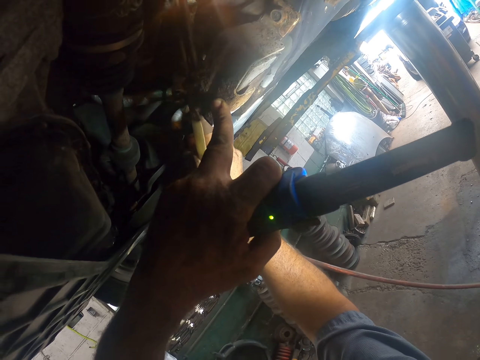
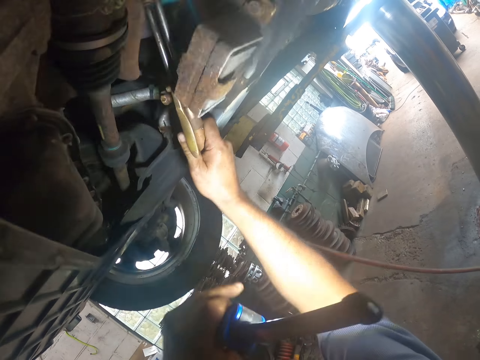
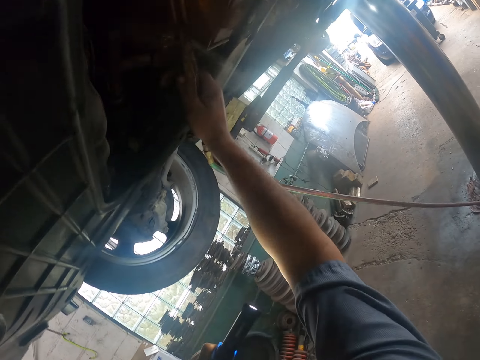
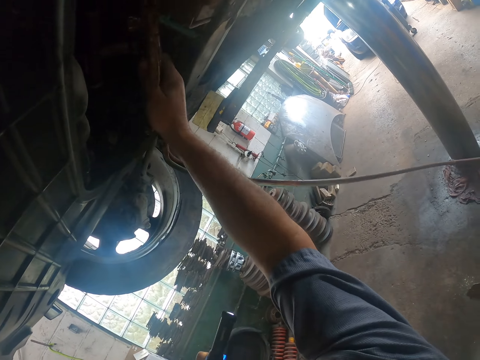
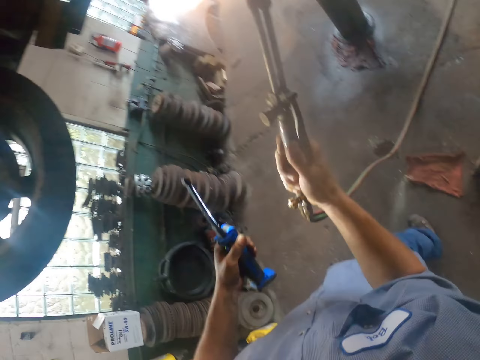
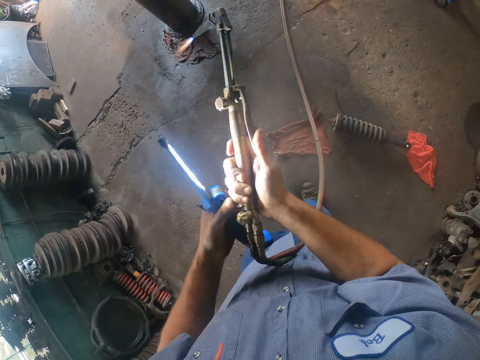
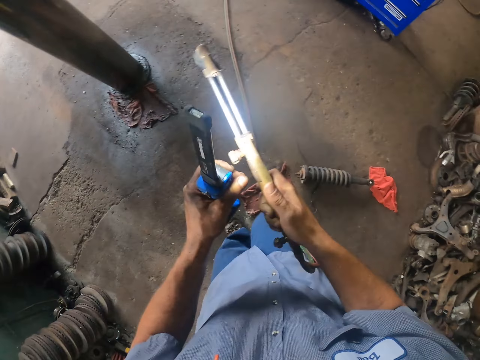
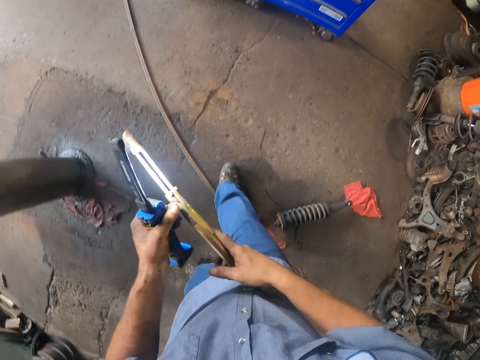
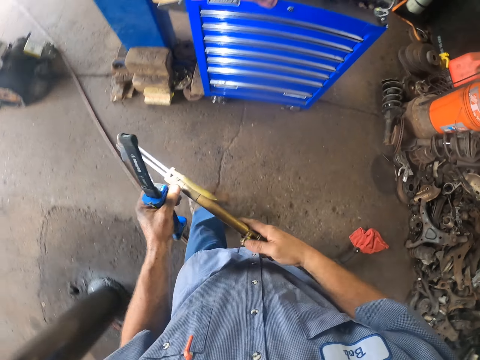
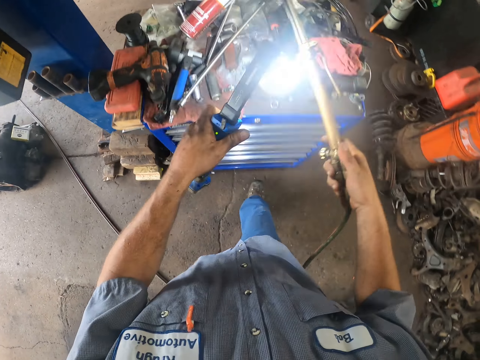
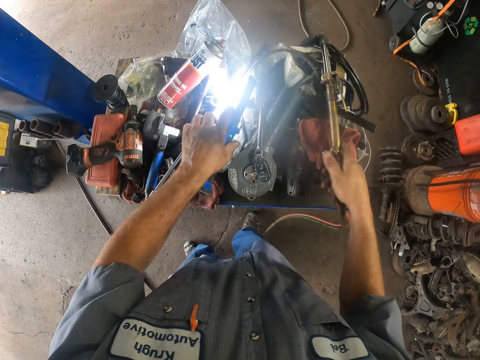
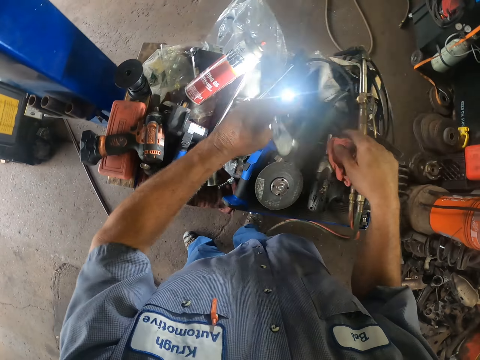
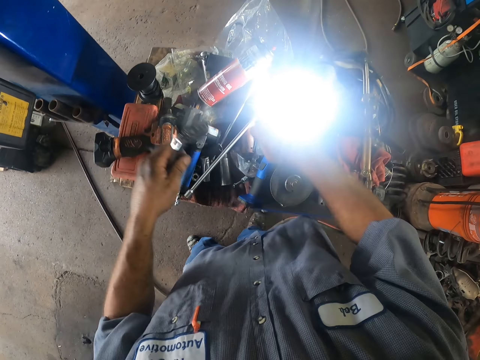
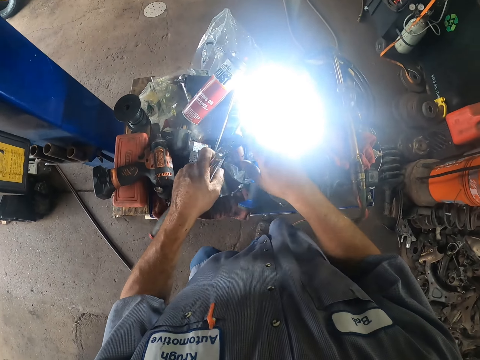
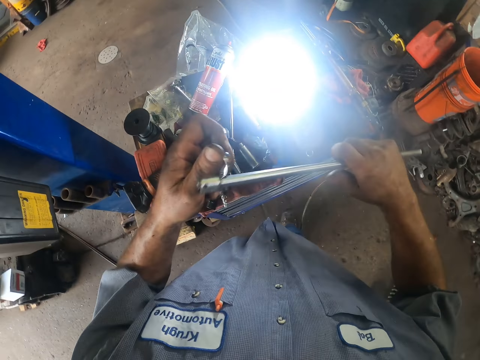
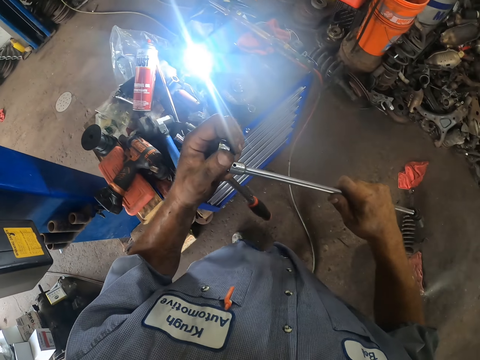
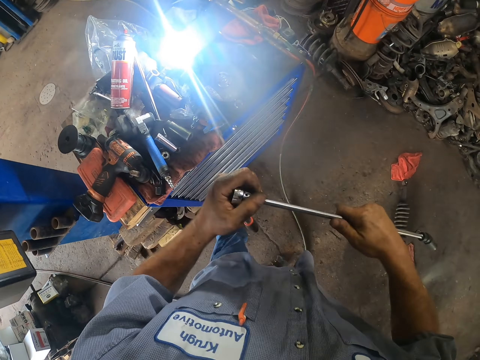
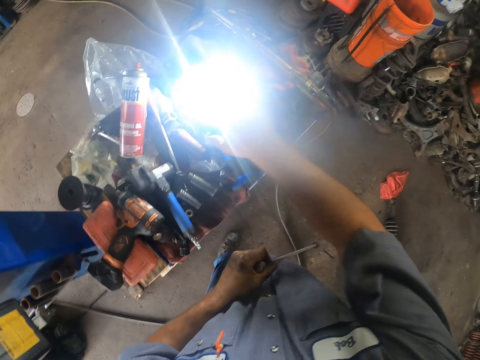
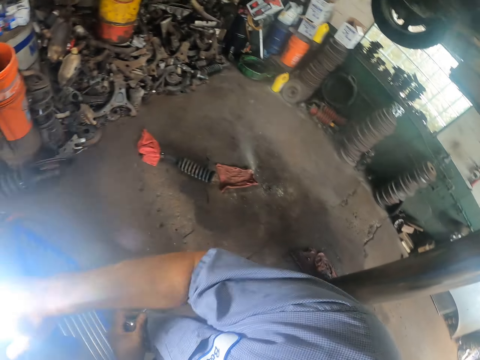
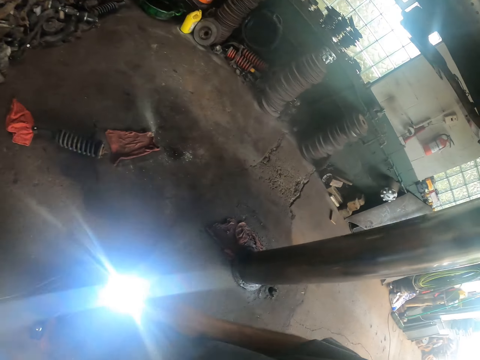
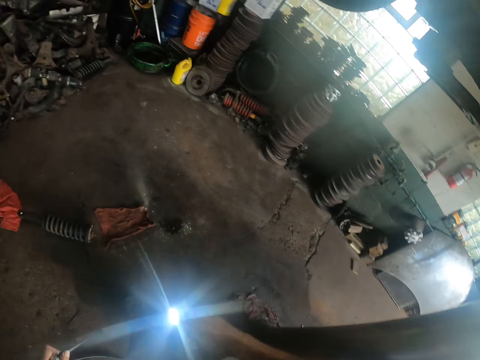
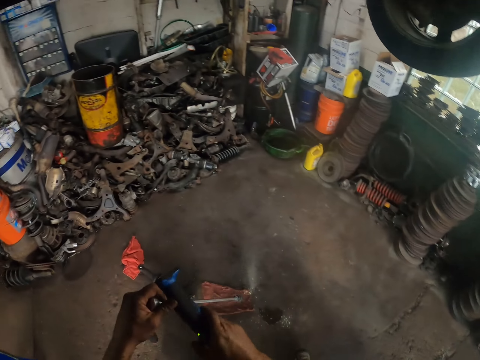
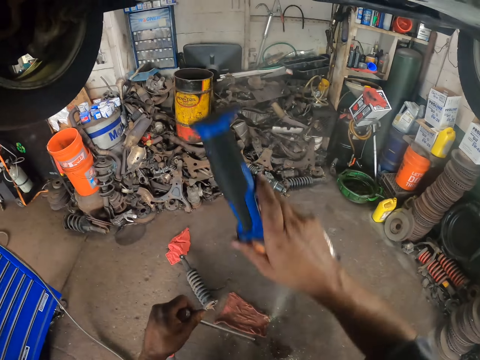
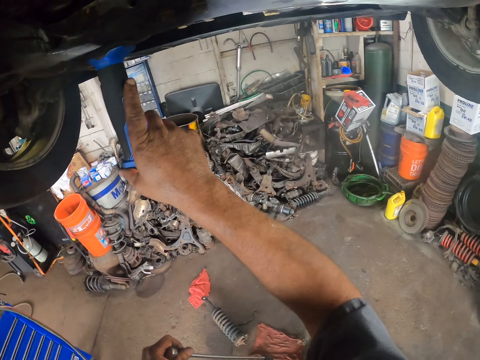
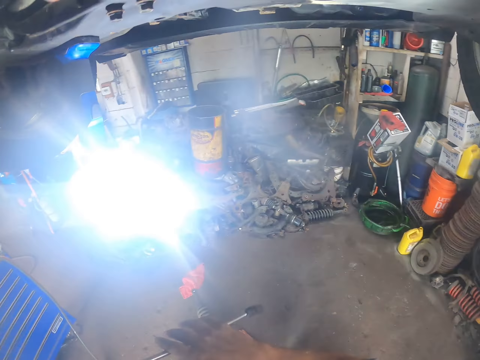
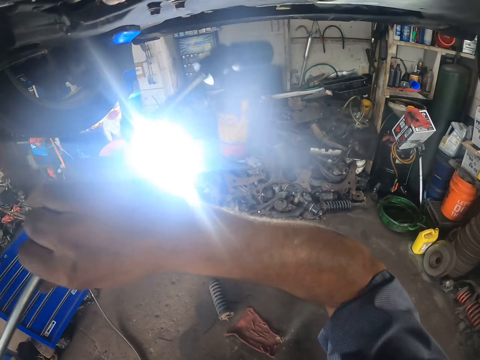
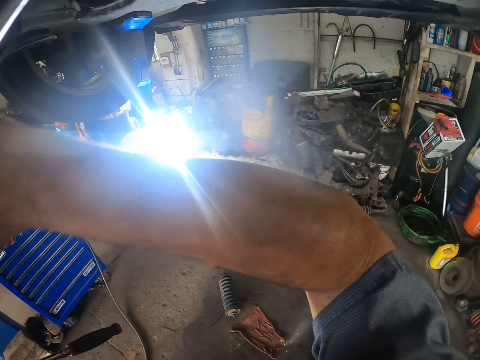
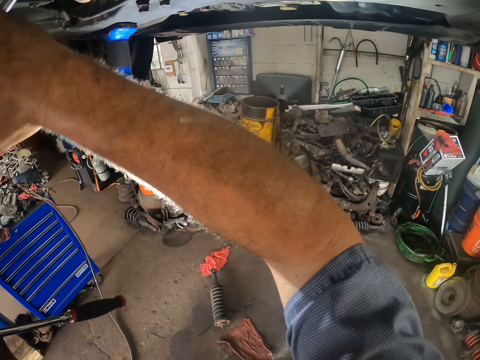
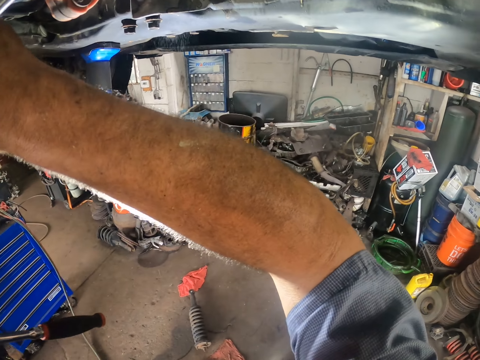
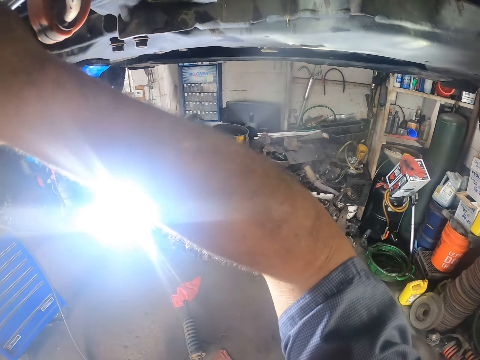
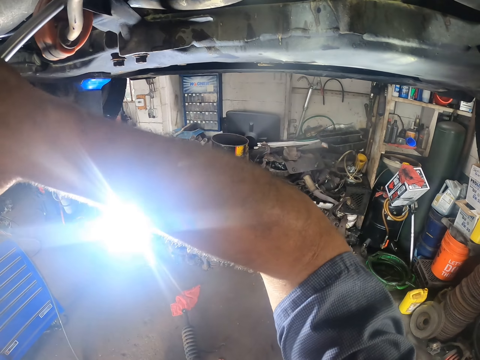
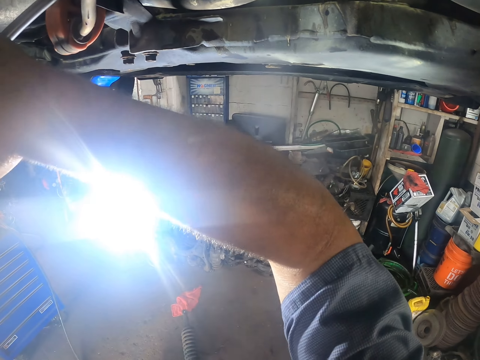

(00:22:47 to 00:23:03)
The camera wearer turns the burner off. They put the gas pipe and the light on the table. They pick up something from the table. They fix the ratchet wrench. They pick up the light from the table. They put the light under the car. They fix something. They use the wrench under the car.

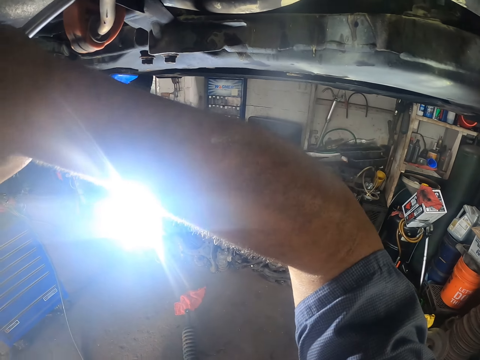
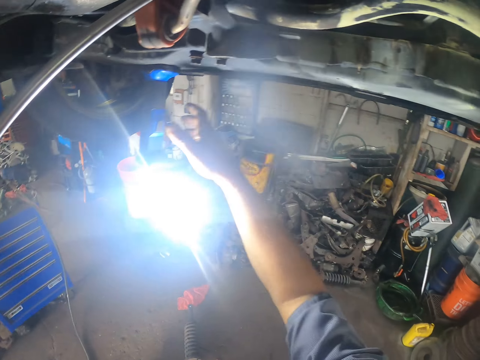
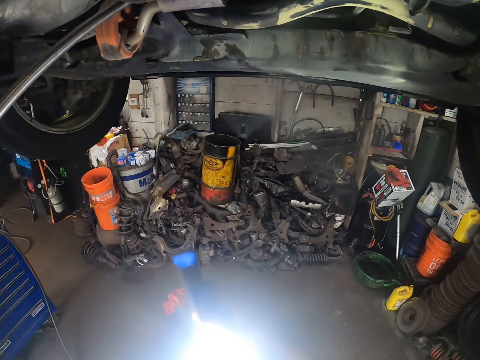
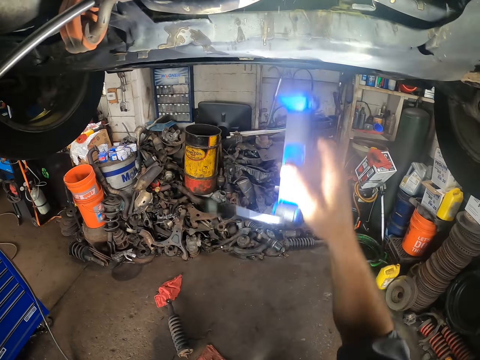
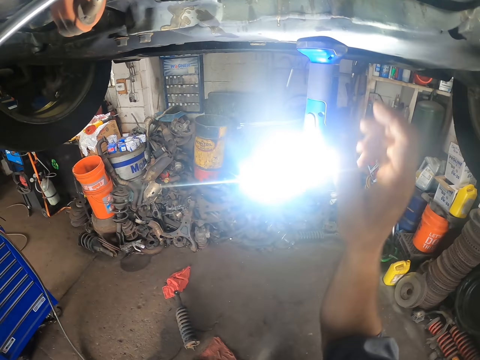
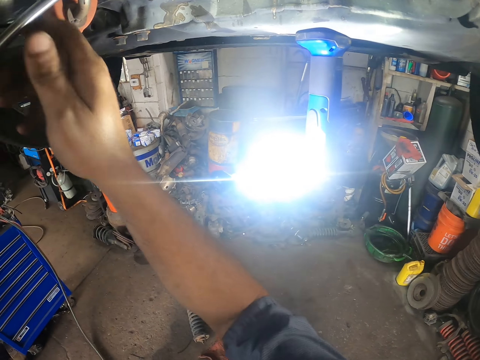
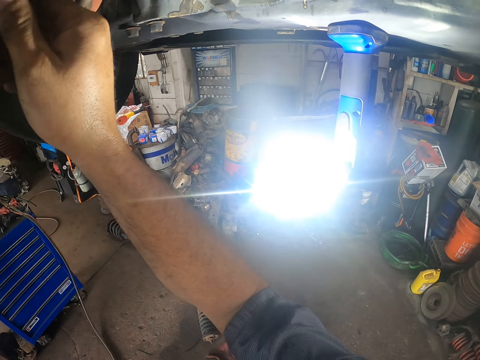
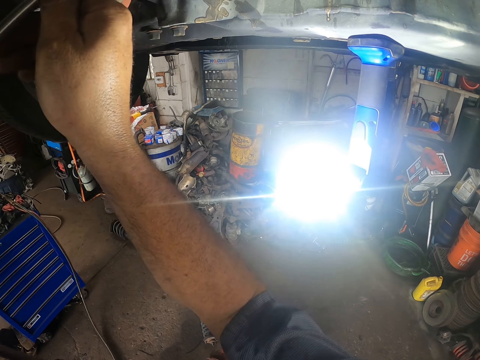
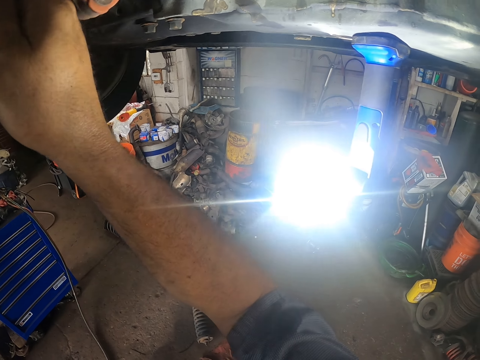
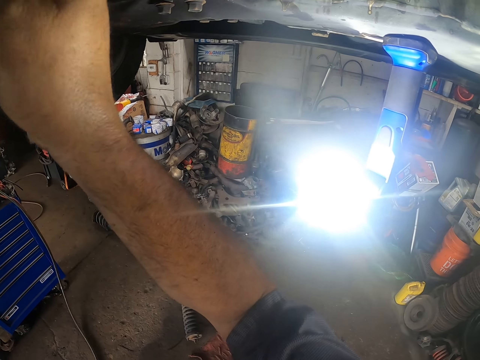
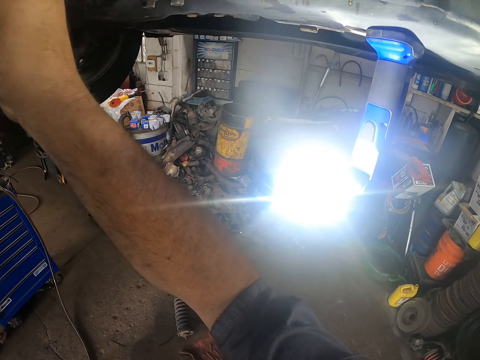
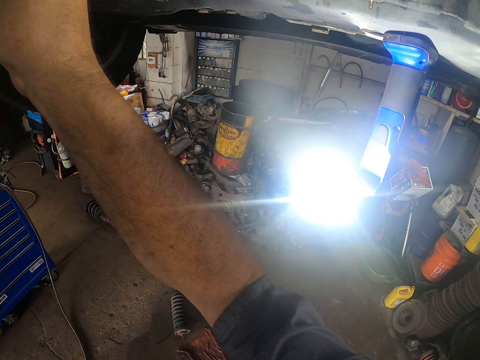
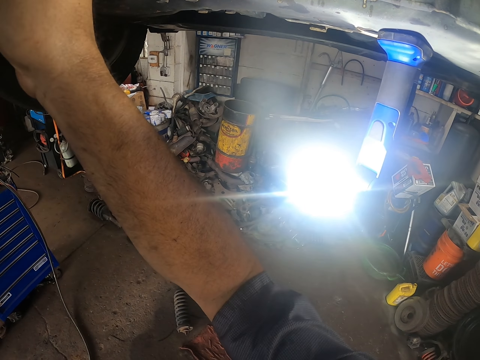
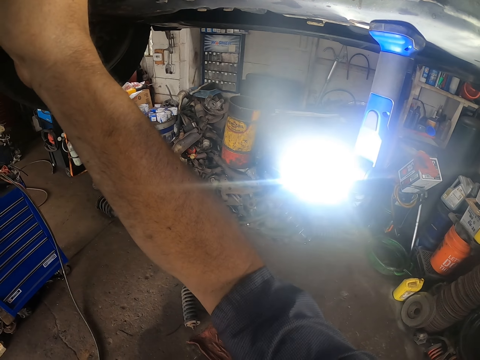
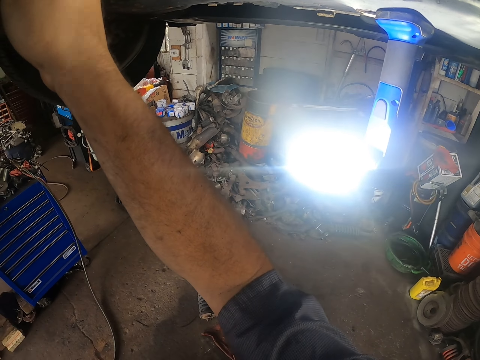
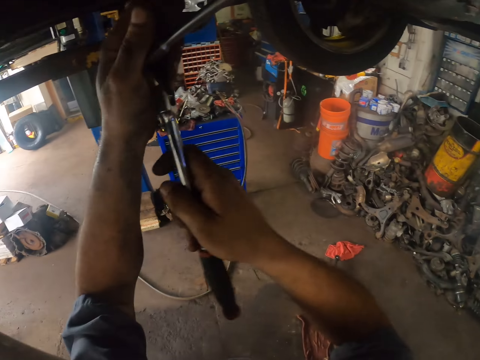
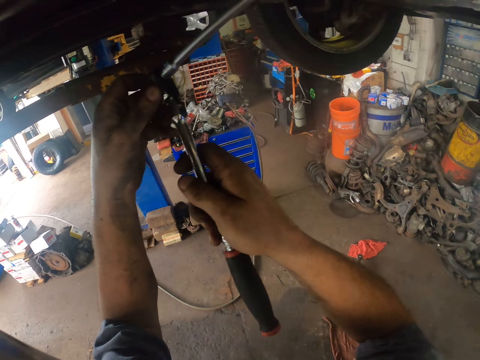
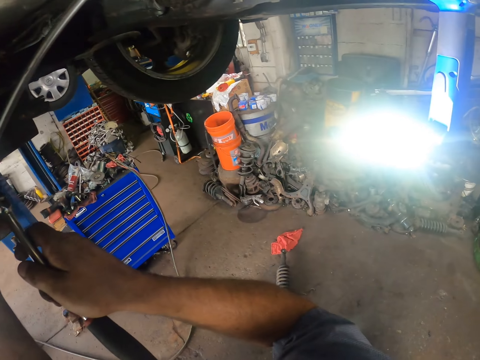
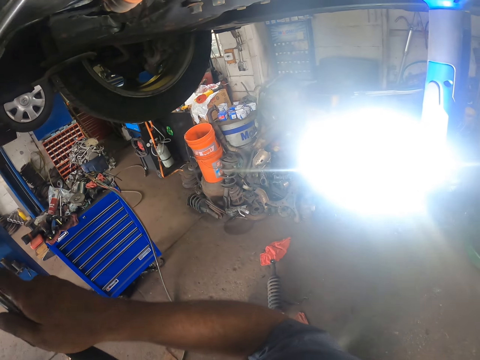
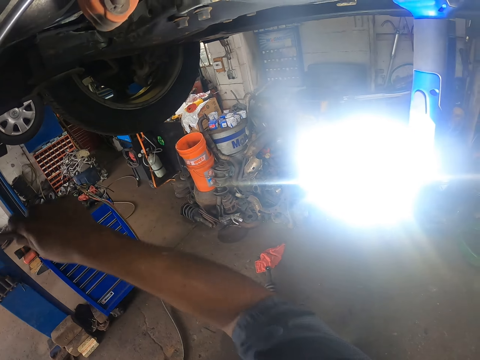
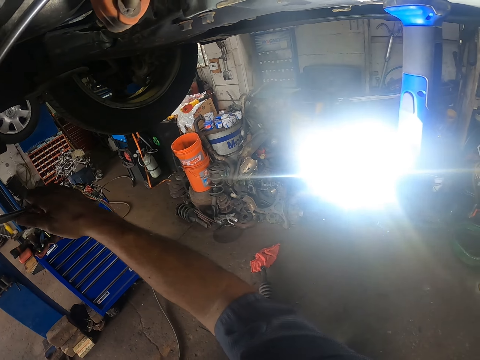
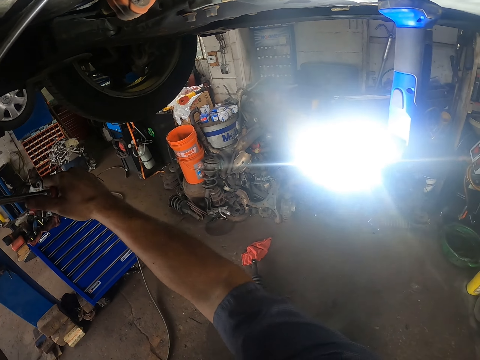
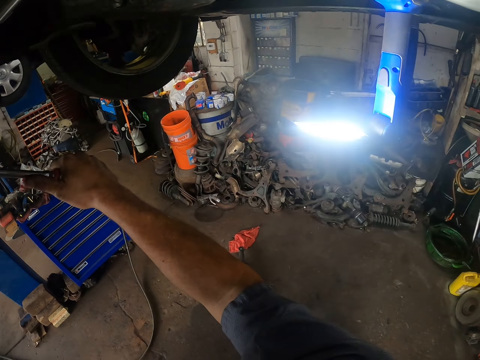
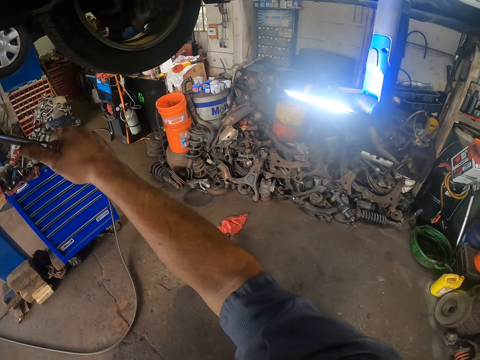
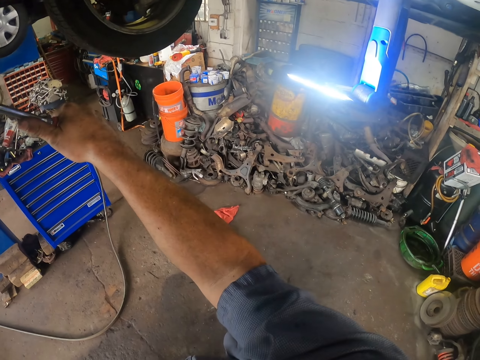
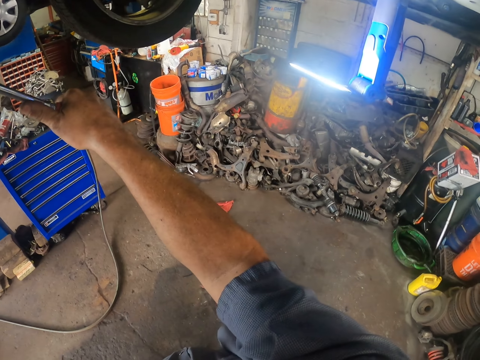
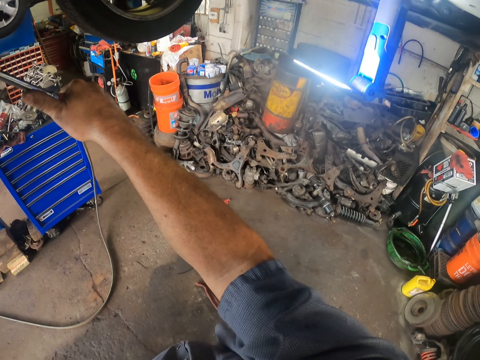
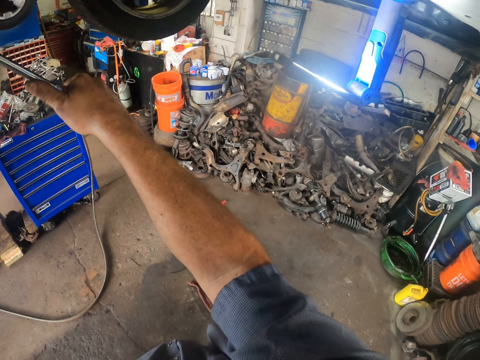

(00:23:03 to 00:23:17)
The camera wearer picks up the light. They fix the light elsewhere. They fix something.
